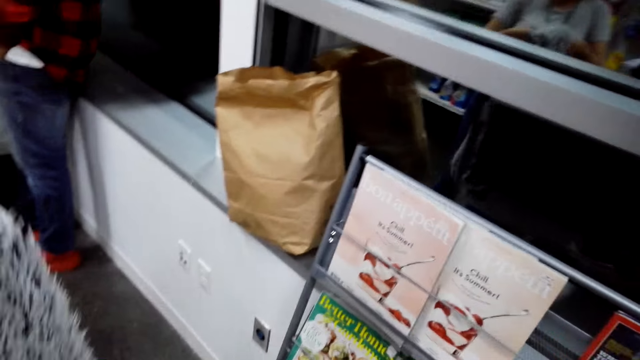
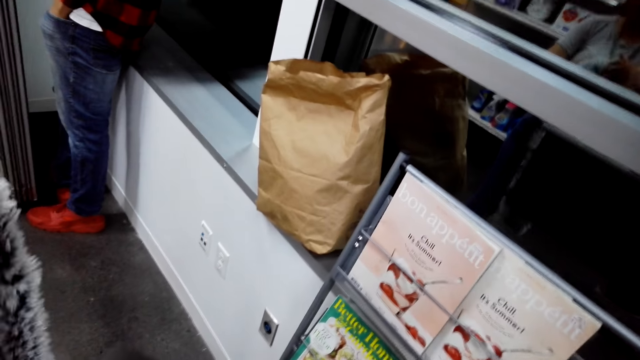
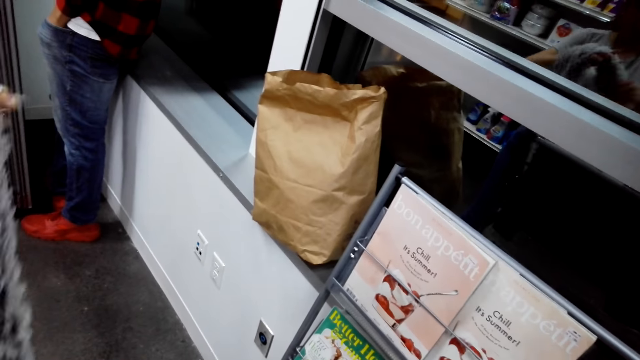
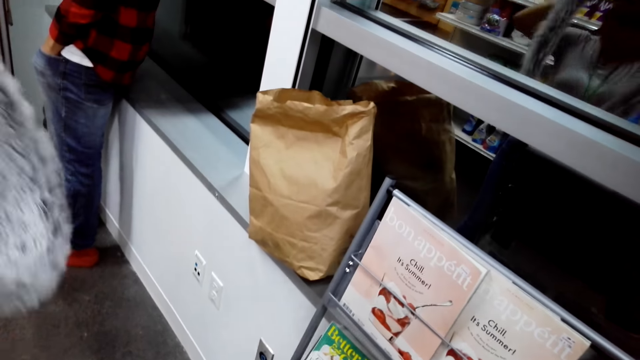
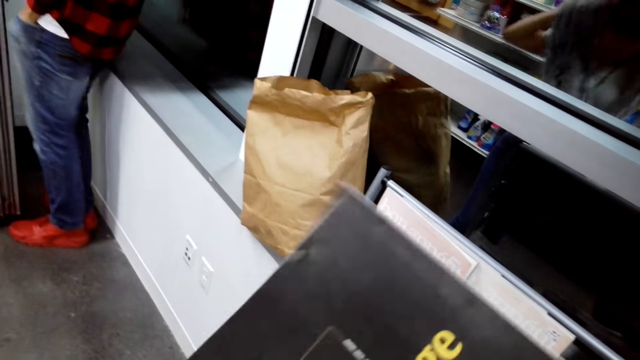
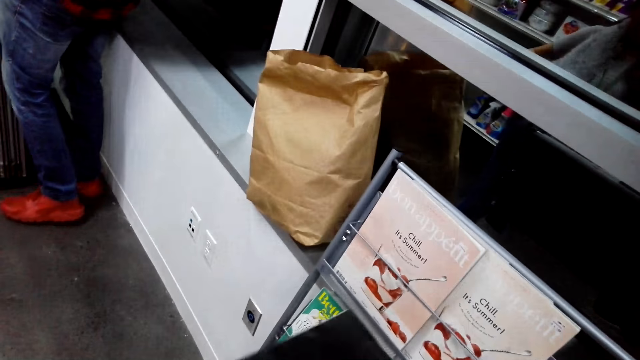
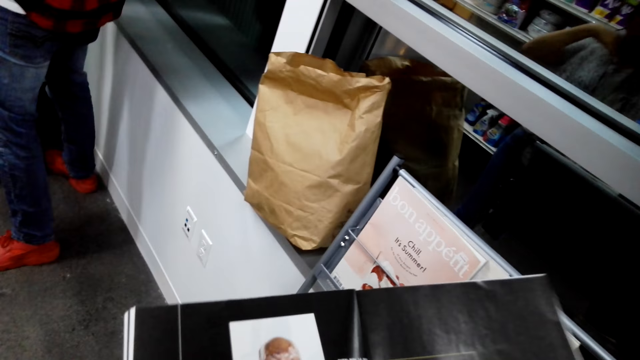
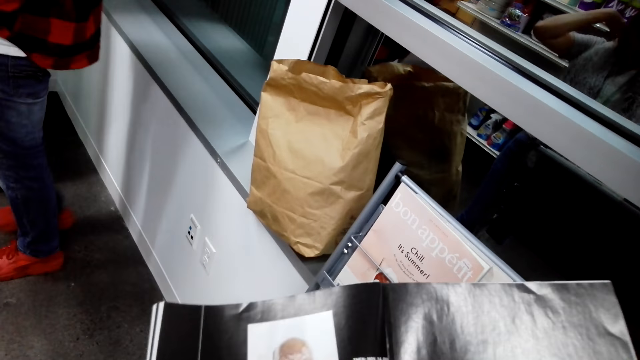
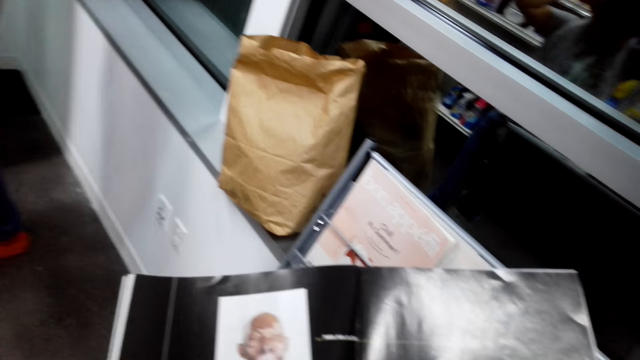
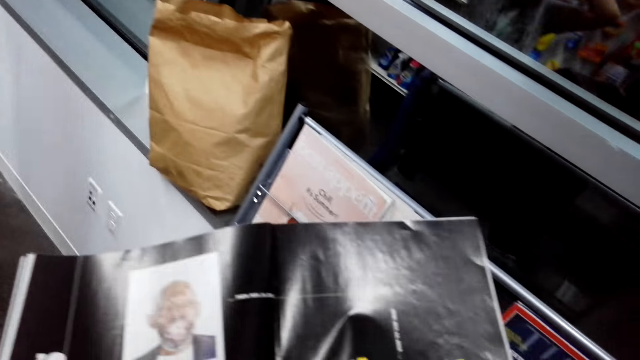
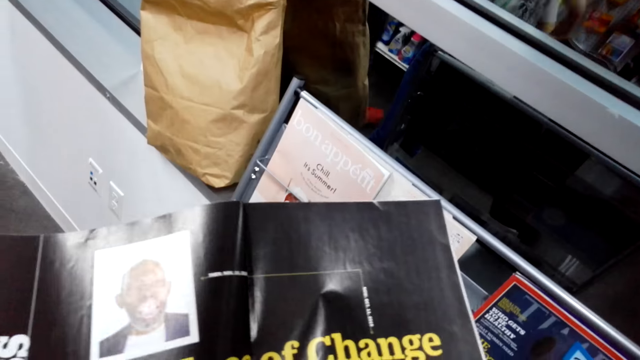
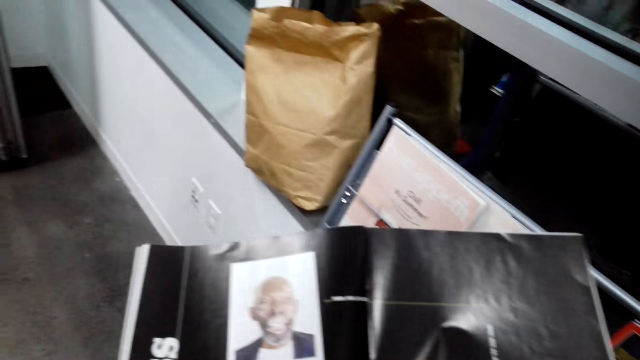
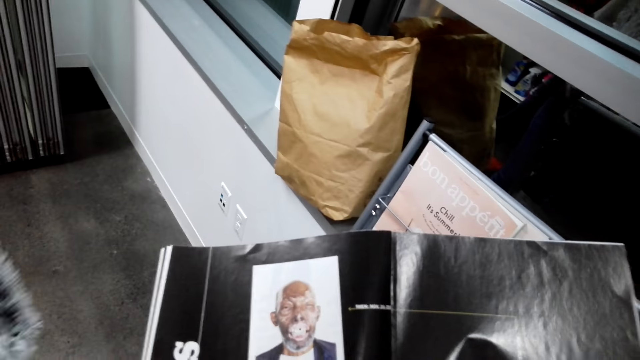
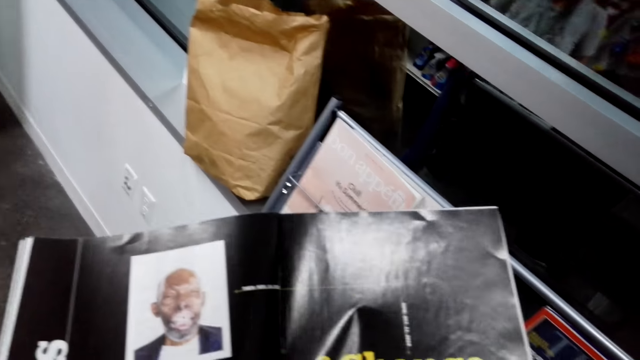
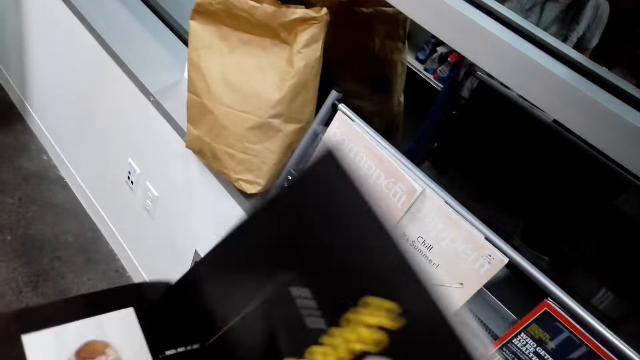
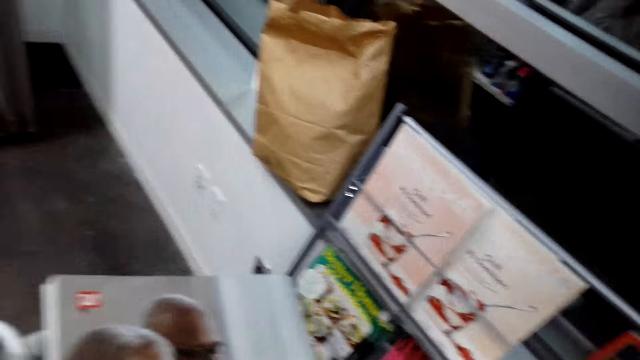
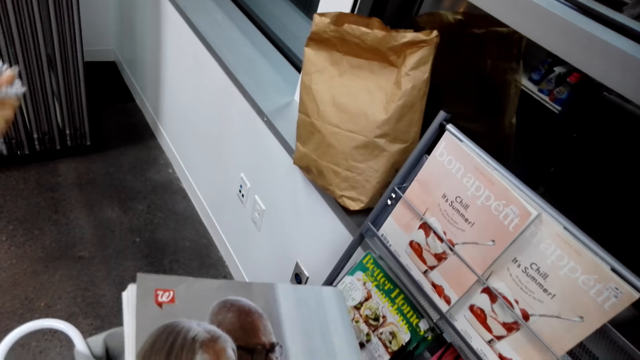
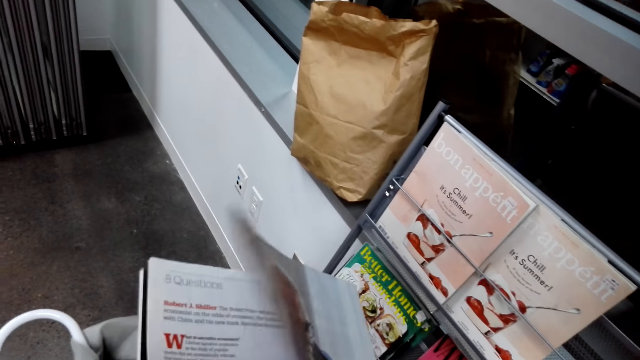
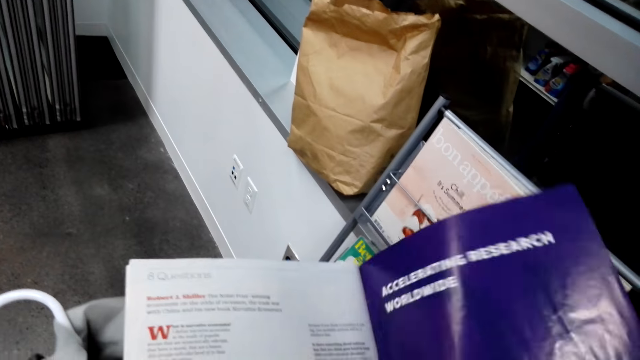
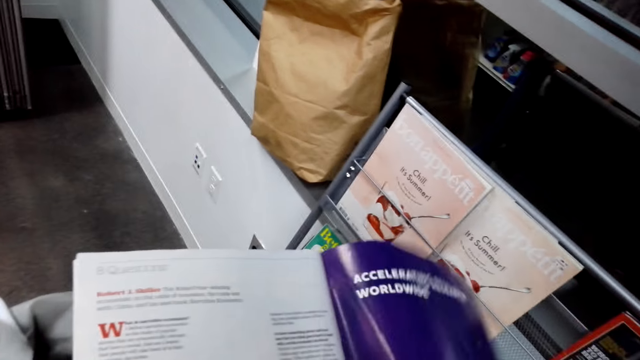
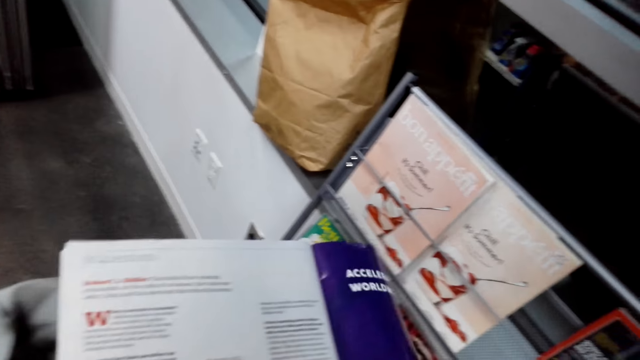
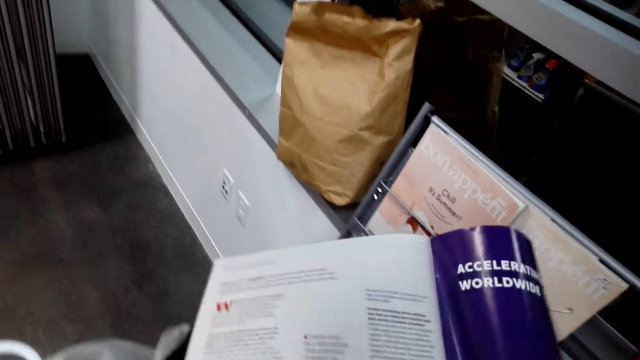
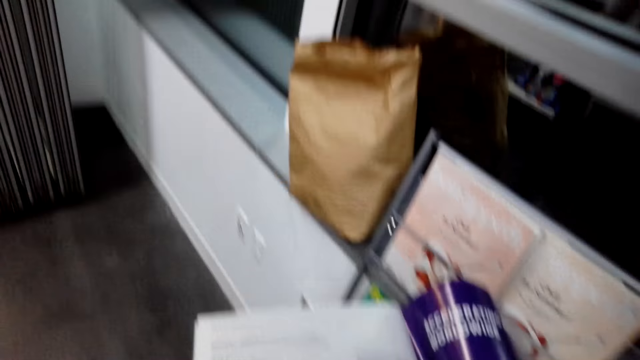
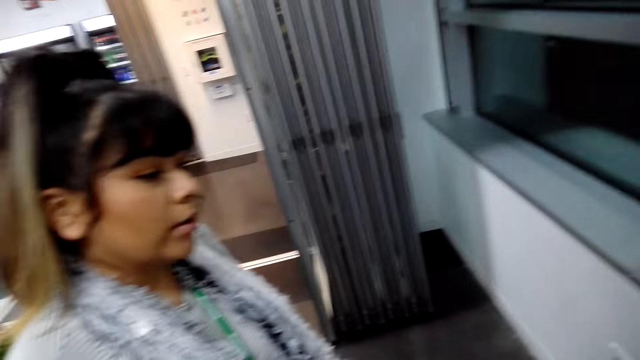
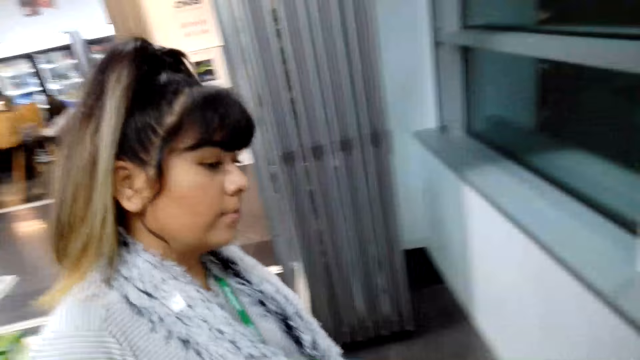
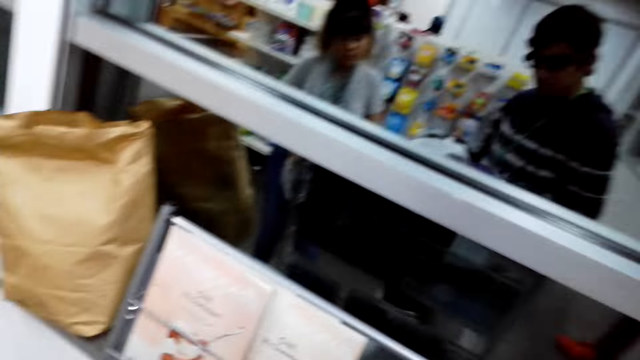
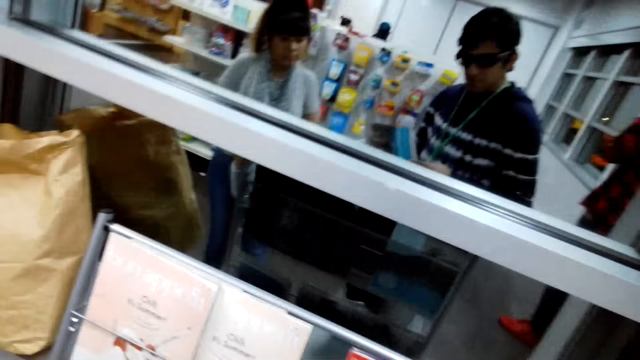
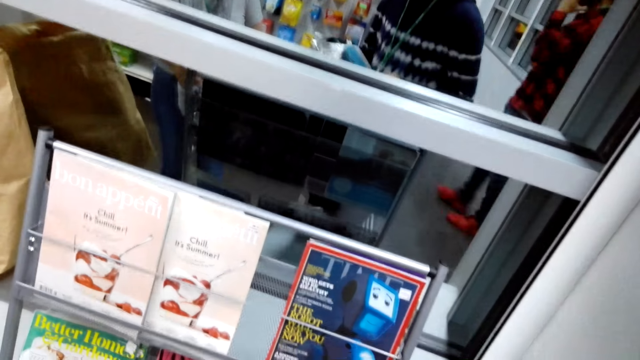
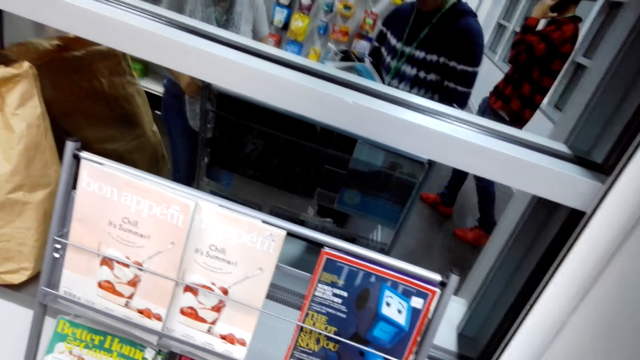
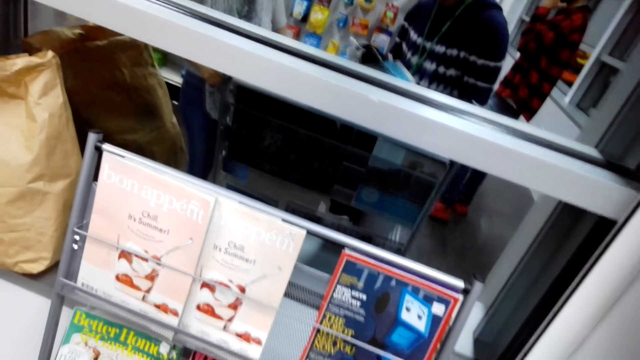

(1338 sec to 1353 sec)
The lady wears the scarf. The camera wearer stares at the magazine. They open the book, close the book and open the book. They stare at the lady. They stare at the magazine.

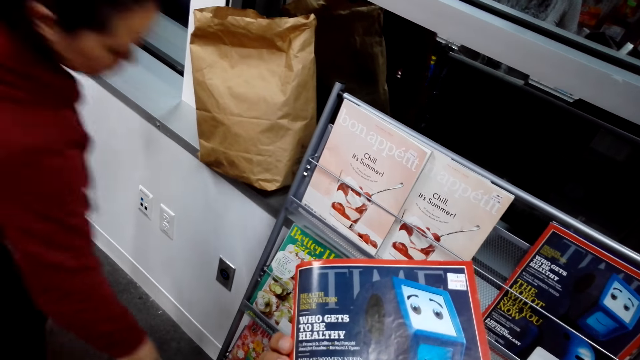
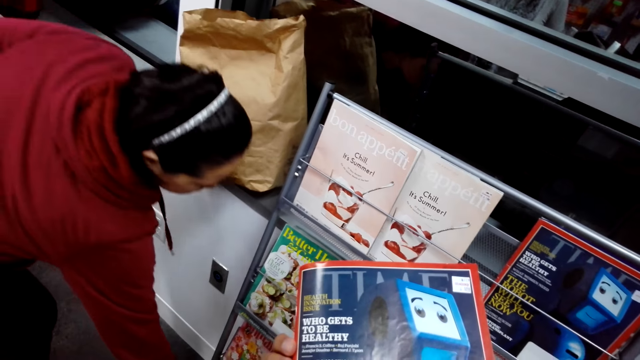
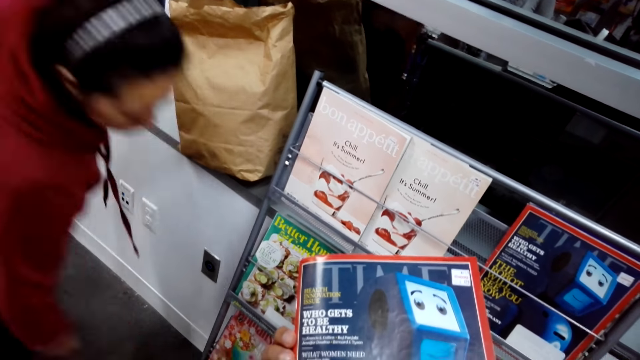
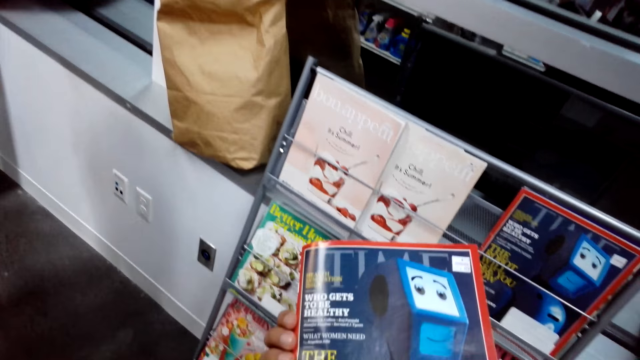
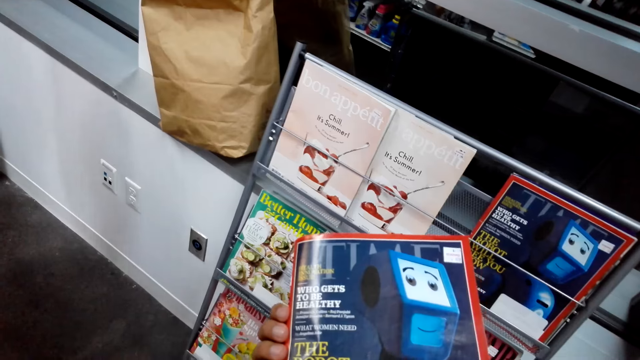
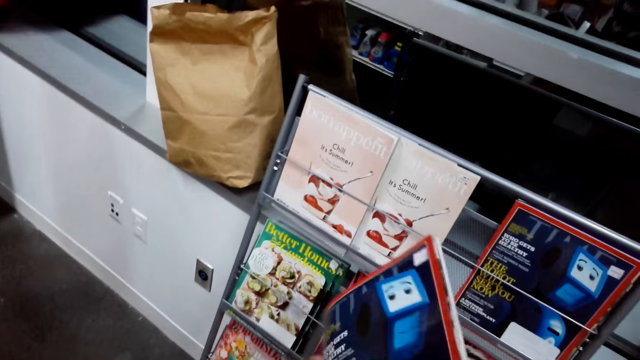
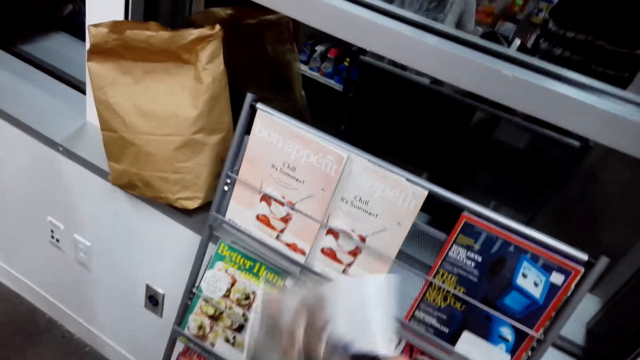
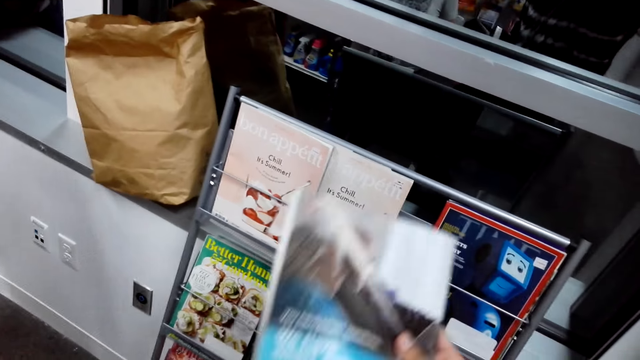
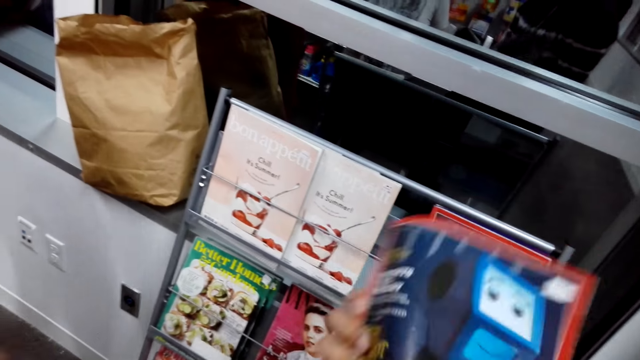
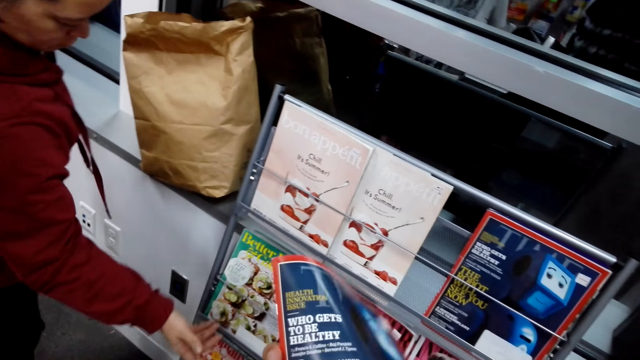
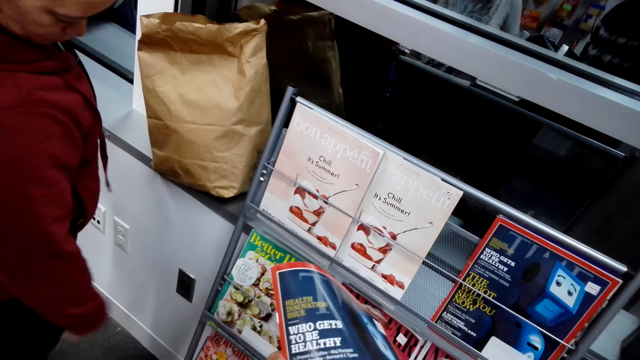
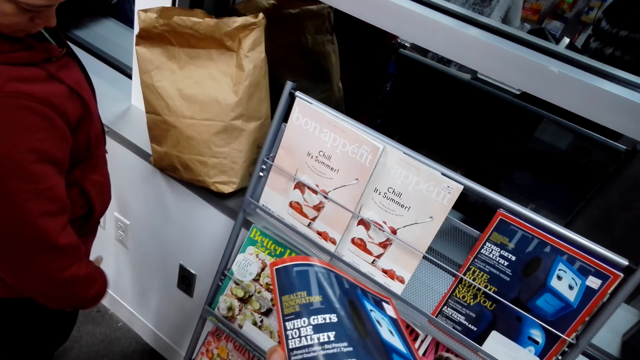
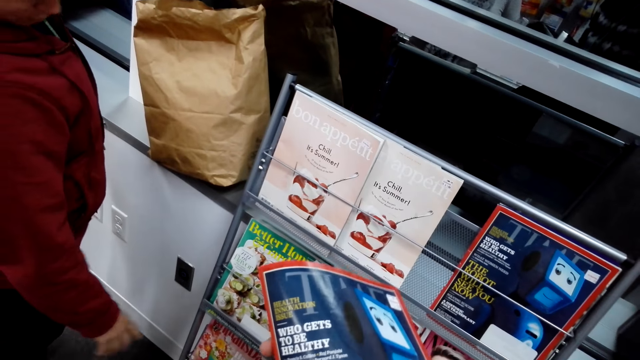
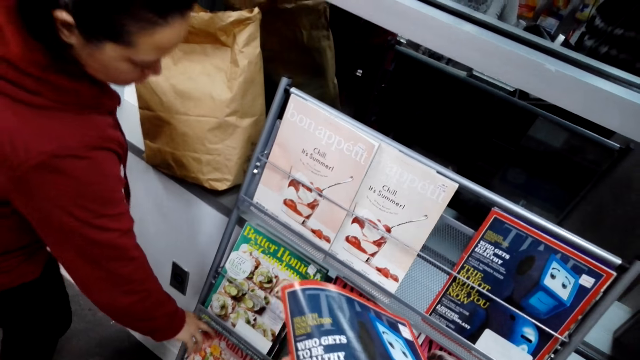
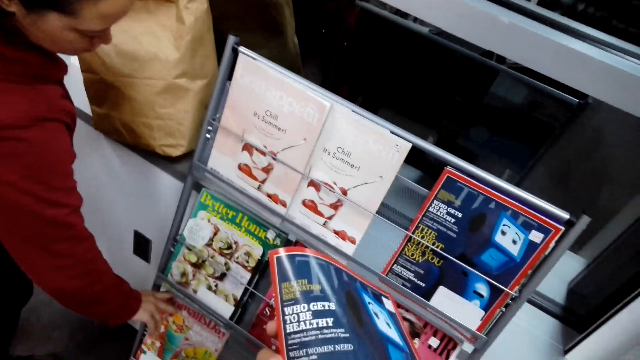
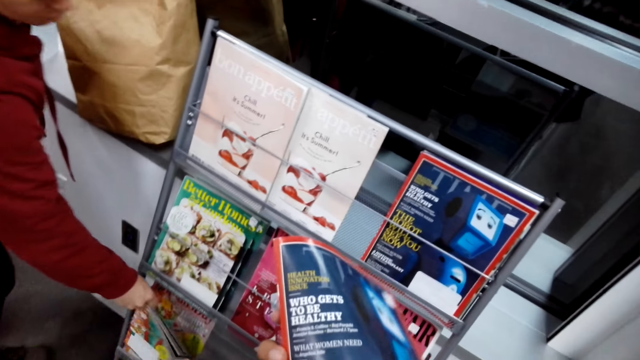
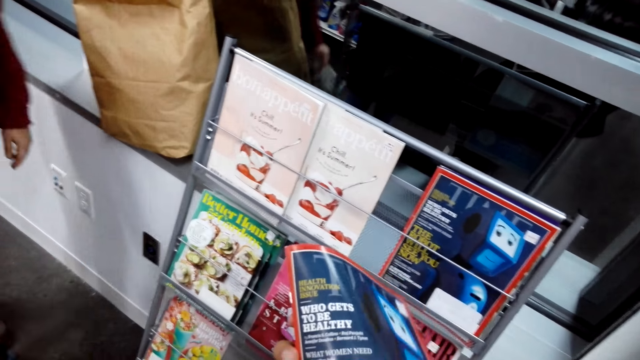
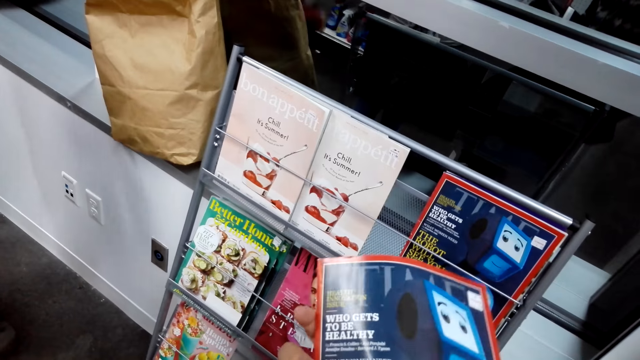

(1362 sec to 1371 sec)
Another lady touches a book with the right hand. The lady picks up the book with the right hand.
